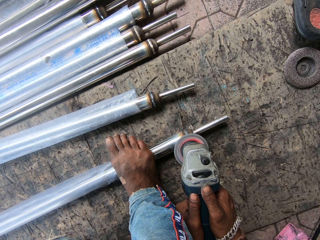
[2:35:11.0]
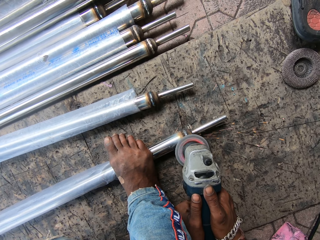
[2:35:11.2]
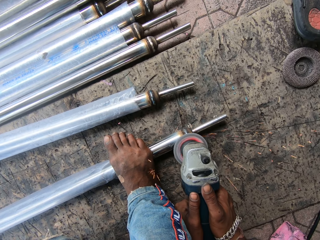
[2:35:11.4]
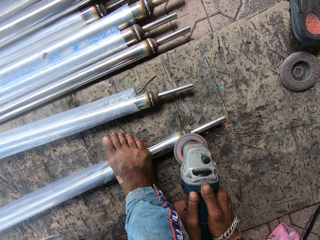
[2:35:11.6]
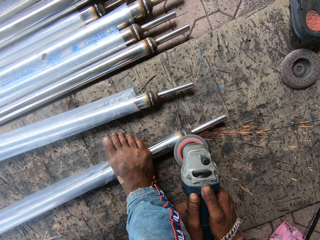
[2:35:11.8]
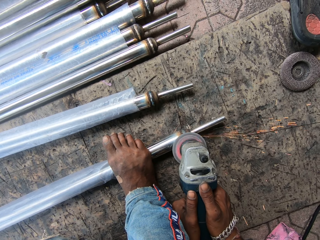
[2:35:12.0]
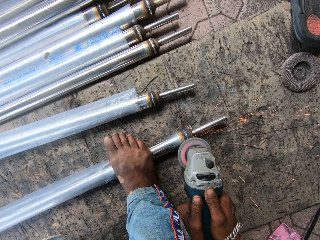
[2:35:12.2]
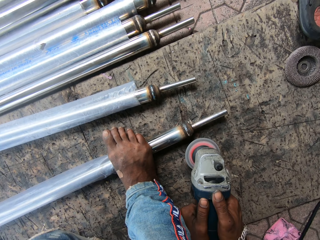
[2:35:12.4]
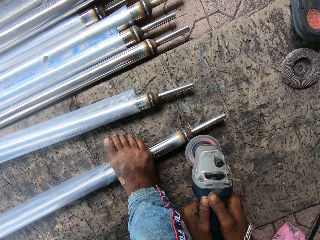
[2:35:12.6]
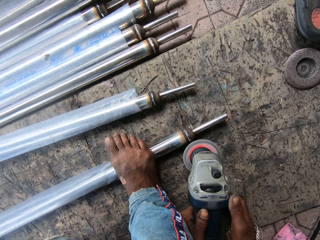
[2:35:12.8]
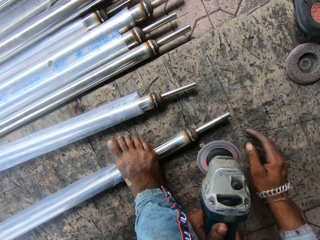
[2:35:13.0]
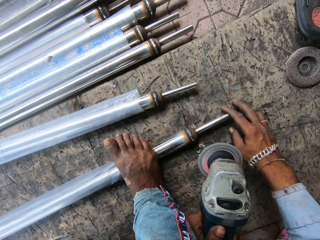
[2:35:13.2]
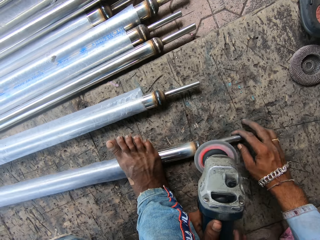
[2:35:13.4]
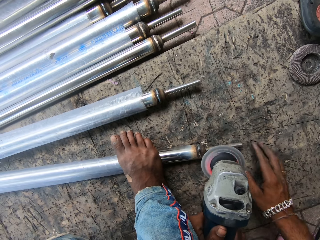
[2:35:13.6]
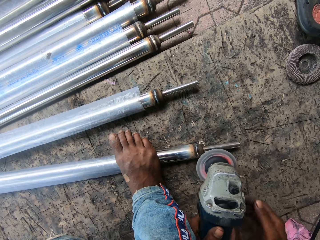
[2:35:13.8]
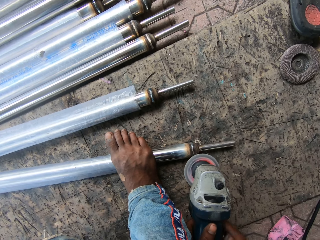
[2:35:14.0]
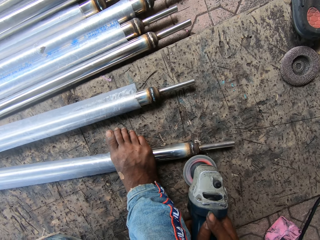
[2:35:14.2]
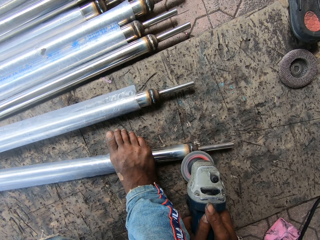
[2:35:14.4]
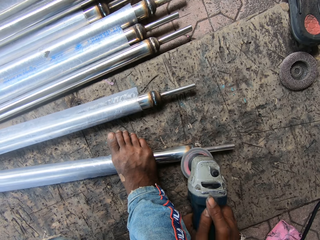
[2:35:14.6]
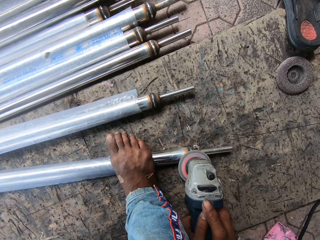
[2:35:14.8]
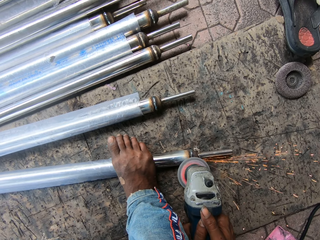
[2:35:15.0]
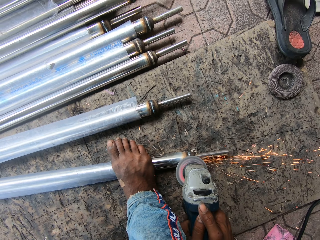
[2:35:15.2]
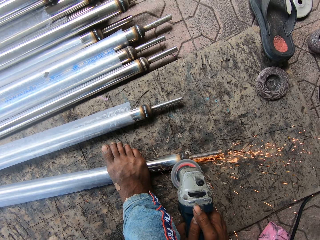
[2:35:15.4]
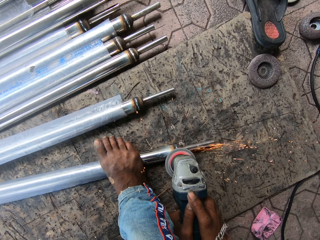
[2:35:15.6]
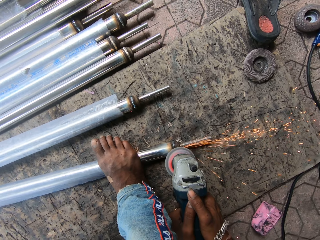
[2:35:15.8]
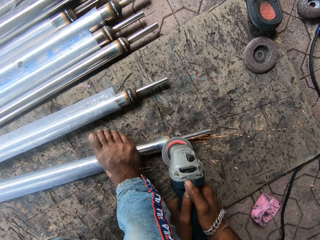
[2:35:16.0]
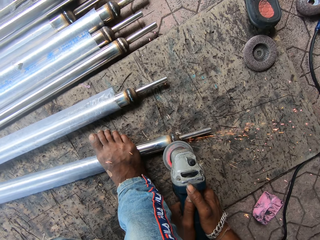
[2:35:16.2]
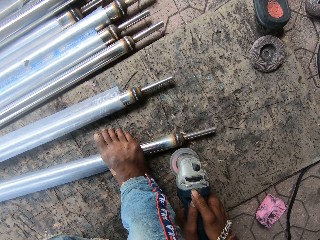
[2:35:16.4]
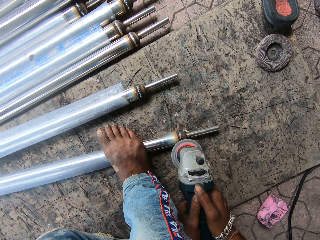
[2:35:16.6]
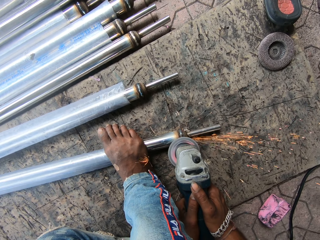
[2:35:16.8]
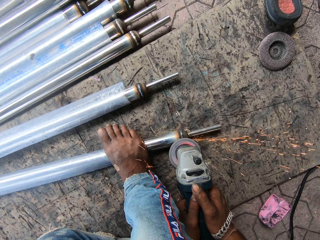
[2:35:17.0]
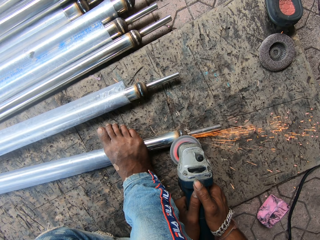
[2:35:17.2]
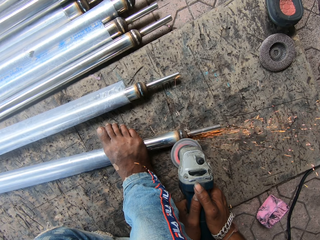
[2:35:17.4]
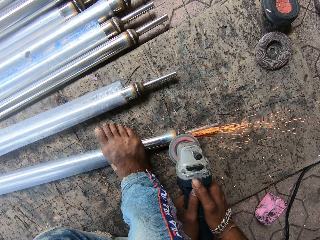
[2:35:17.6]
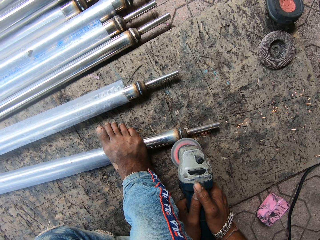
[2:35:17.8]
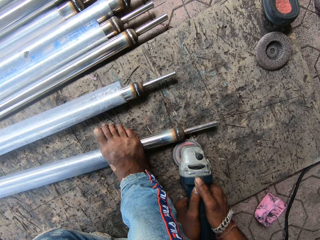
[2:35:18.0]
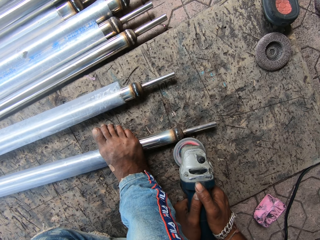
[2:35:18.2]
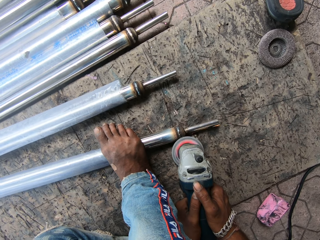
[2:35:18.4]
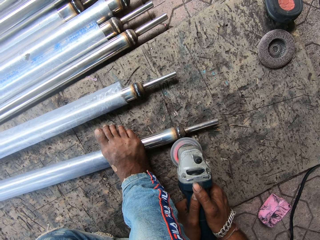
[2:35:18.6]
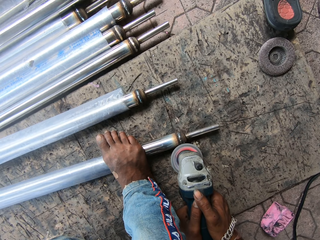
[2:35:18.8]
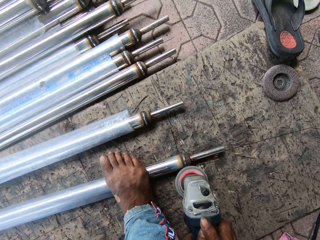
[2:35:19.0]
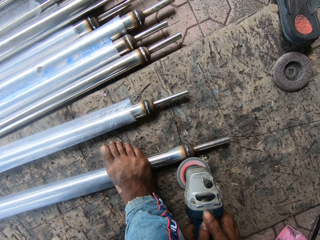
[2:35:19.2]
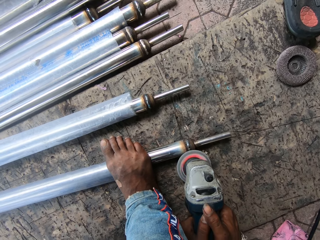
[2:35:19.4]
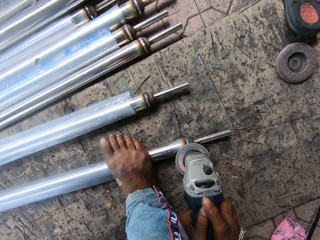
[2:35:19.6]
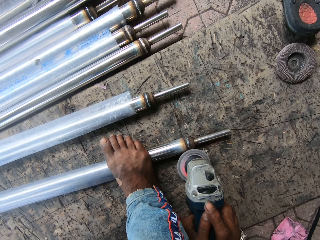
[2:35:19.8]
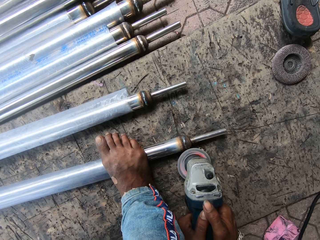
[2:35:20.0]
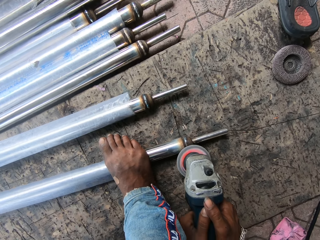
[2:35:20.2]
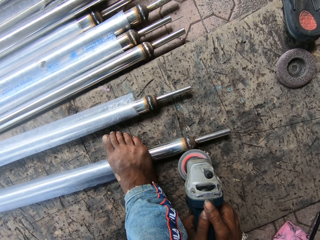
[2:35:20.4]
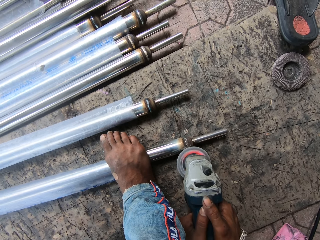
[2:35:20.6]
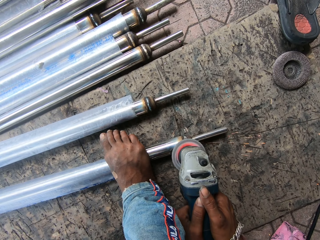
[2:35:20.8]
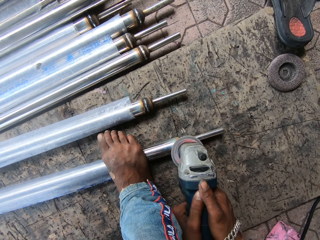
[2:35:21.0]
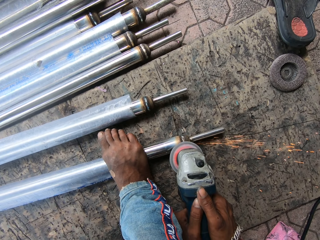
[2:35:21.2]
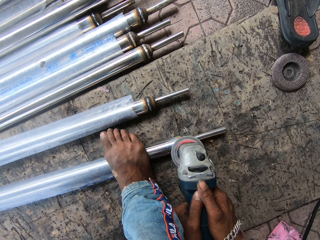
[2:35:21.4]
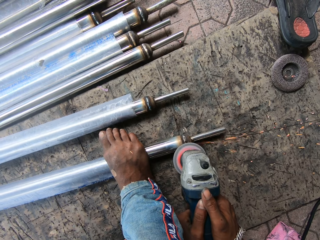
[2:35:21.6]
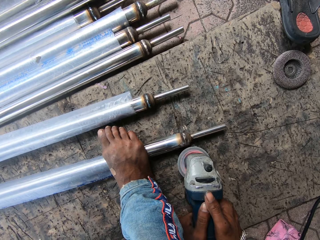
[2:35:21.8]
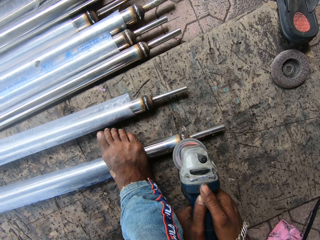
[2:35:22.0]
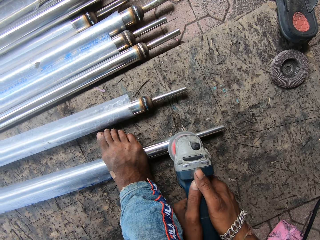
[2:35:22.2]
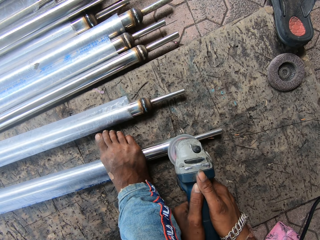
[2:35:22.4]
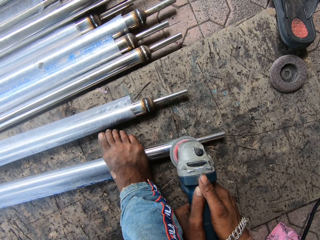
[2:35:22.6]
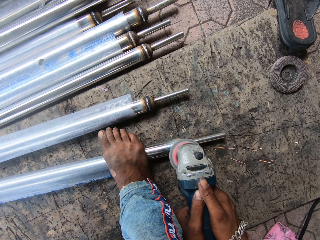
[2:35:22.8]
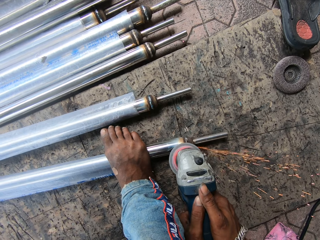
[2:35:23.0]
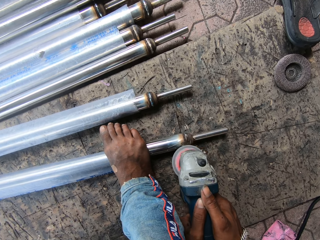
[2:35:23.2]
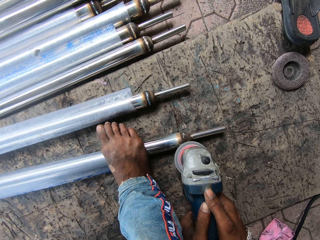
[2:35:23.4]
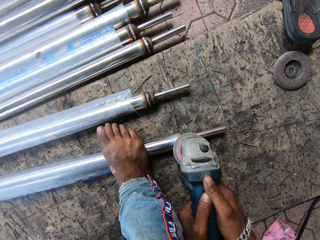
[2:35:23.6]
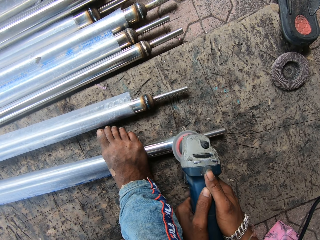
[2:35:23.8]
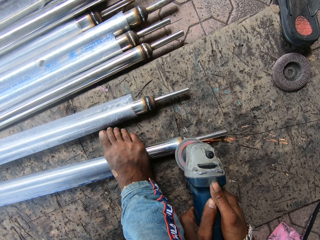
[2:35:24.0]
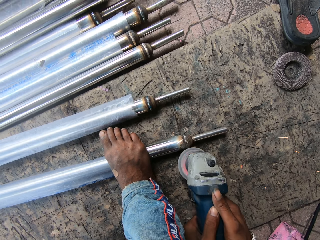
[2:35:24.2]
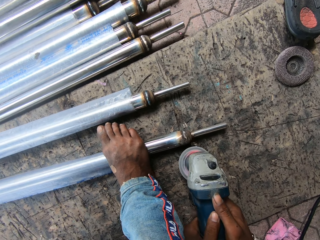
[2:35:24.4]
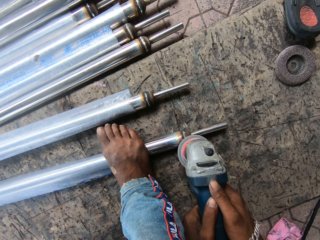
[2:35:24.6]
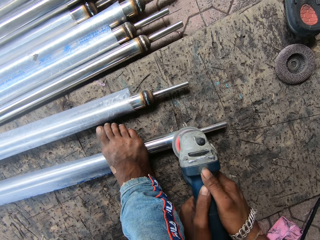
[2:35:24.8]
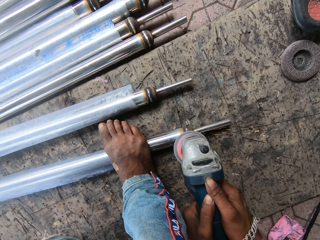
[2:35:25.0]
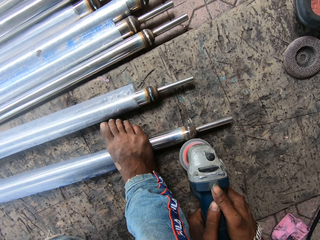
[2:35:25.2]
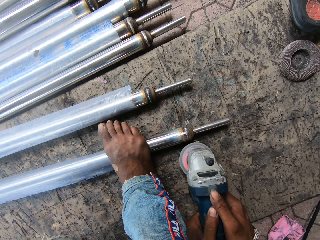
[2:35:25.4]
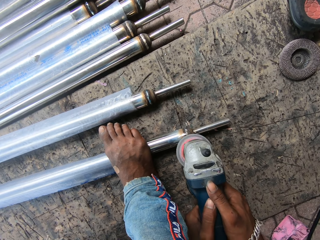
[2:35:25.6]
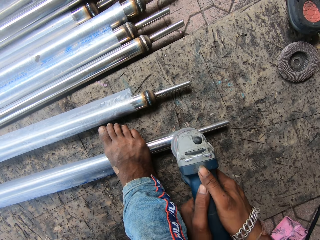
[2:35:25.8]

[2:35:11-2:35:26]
The camera wearer moves metal with their hand. They weld the metal. They screw the metal. They move the metal with their leg. They screw the metal.

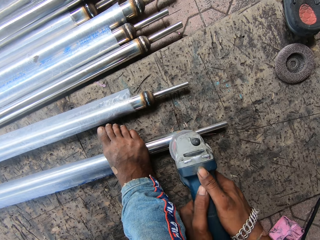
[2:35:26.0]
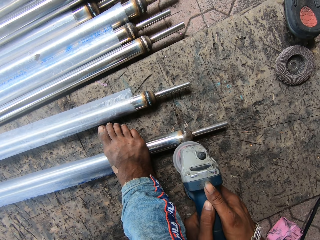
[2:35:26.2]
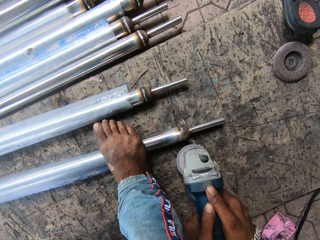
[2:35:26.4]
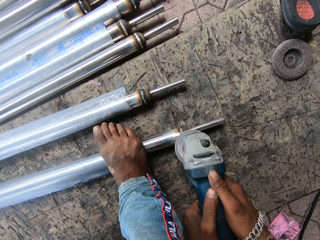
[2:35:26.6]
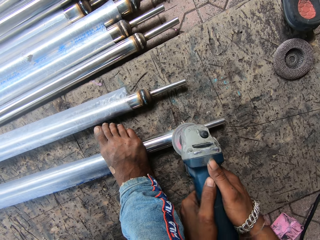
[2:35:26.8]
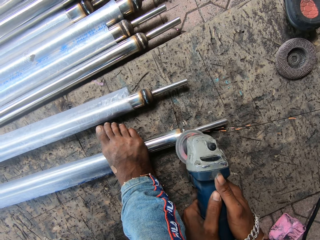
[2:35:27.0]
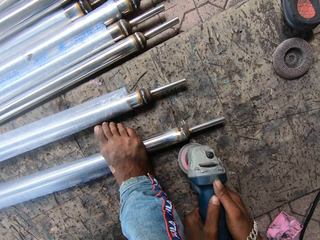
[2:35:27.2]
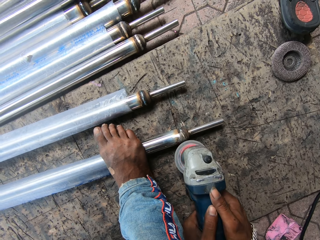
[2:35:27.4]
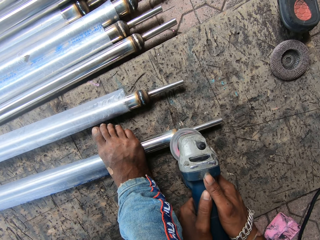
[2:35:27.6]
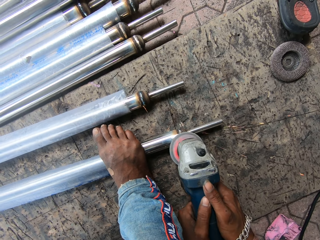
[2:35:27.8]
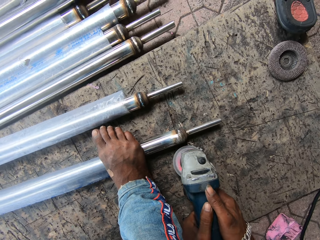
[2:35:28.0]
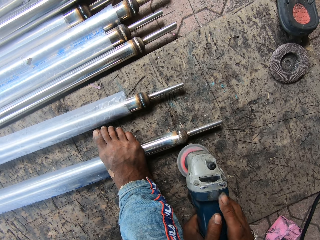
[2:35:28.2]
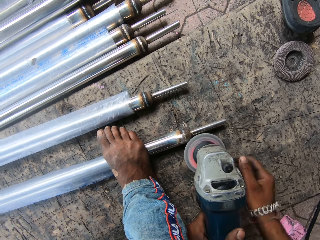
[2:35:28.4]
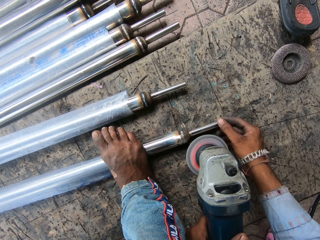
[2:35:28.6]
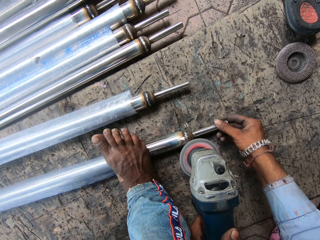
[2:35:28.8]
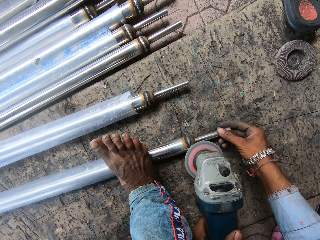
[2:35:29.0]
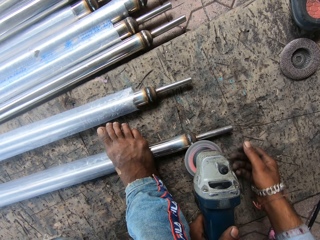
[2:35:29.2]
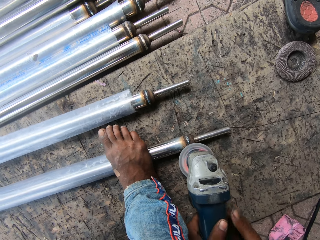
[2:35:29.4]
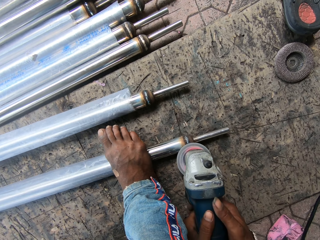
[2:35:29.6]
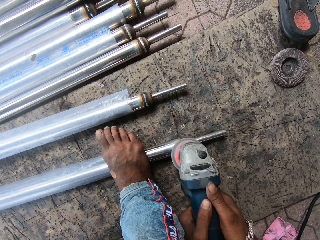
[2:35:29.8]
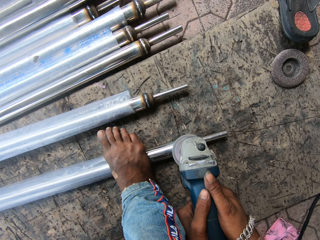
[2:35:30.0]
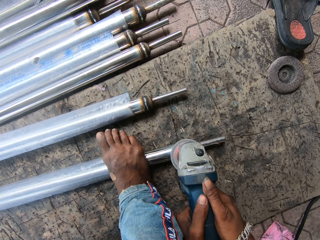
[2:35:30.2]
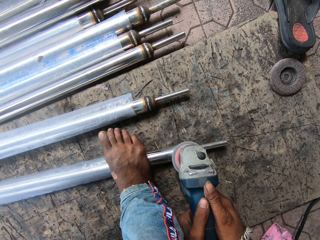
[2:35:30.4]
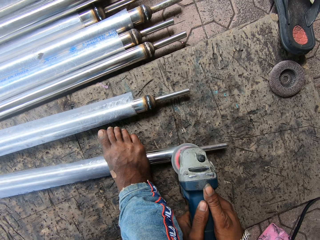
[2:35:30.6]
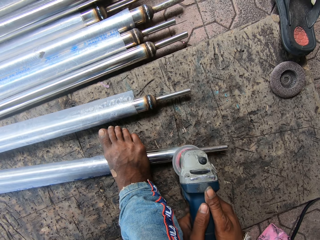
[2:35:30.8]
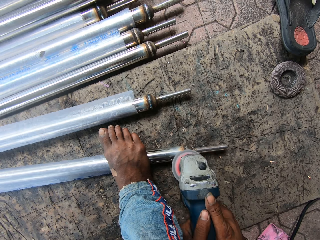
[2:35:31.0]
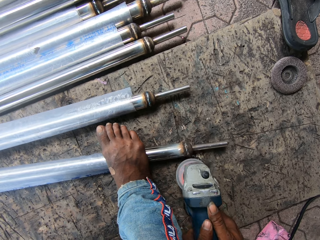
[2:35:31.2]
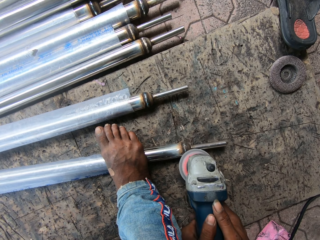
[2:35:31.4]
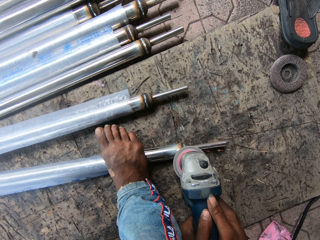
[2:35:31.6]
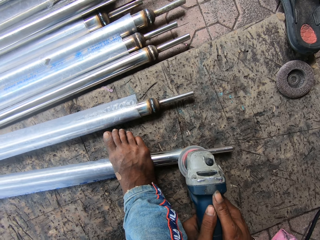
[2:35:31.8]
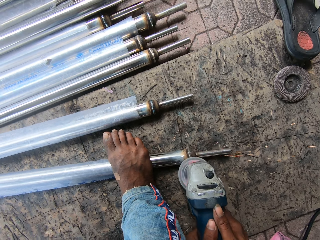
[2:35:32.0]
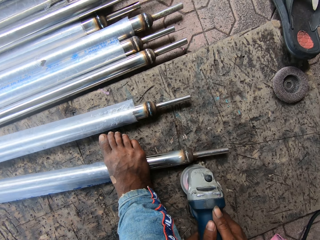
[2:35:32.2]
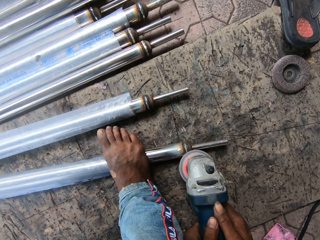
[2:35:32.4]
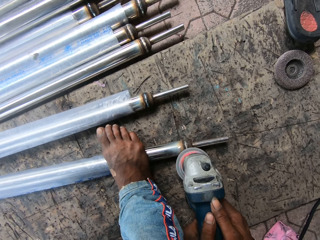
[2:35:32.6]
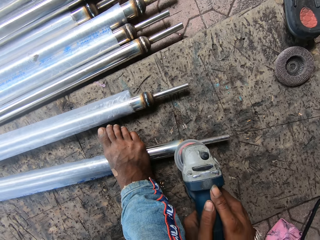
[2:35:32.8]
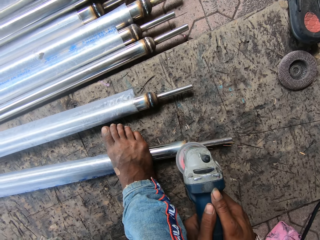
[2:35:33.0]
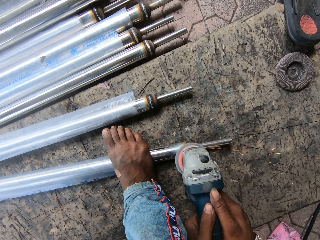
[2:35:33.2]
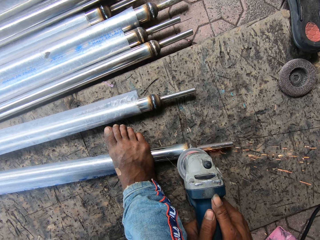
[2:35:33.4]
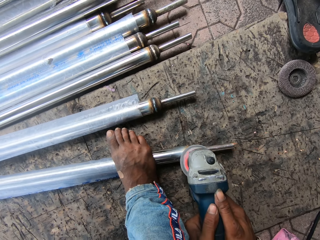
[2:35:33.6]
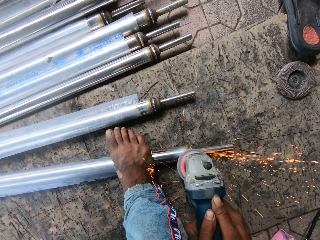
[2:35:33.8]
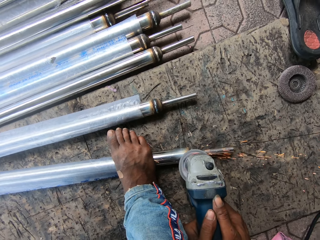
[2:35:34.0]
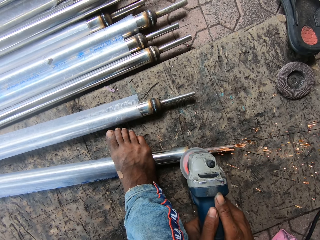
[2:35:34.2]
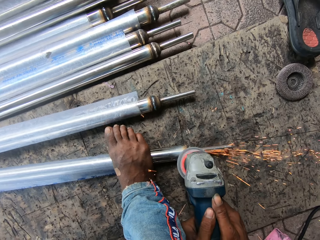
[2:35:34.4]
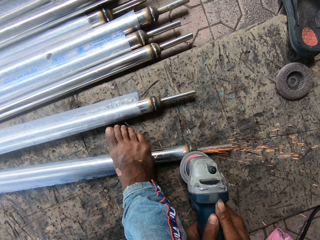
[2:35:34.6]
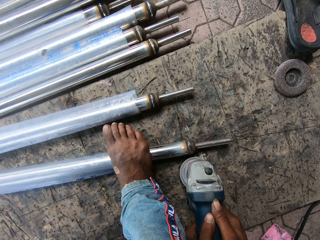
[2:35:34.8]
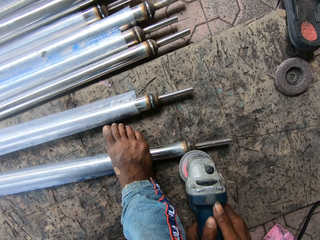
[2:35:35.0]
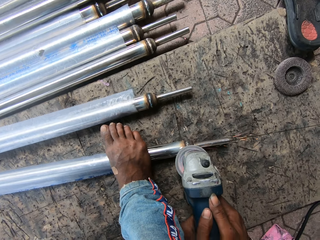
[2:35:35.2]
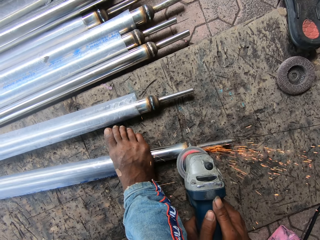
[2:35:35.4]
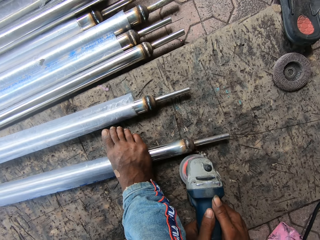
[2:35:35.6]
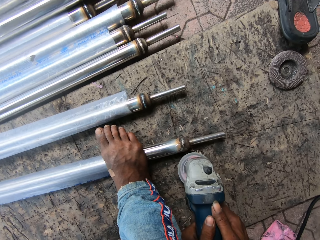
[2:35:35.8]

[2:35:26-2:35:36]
The camera wearer turns metal. They move the metal with their hand. They weld the metal. They screw the metal.
